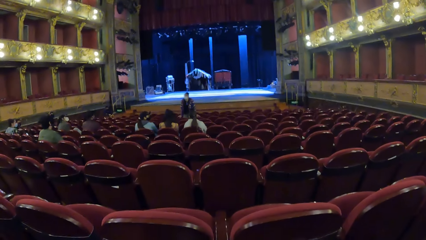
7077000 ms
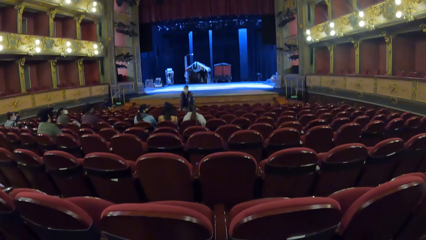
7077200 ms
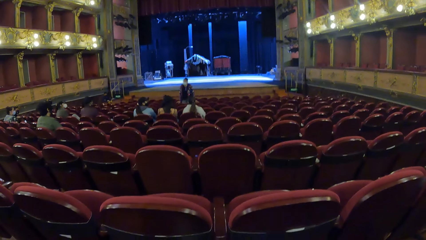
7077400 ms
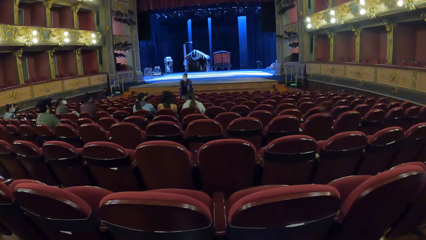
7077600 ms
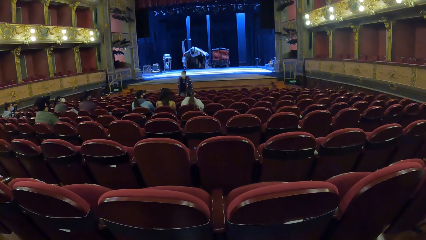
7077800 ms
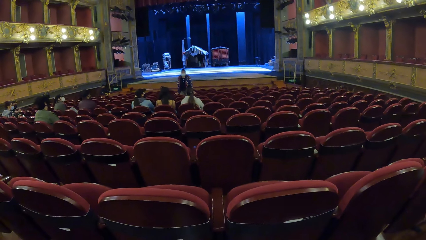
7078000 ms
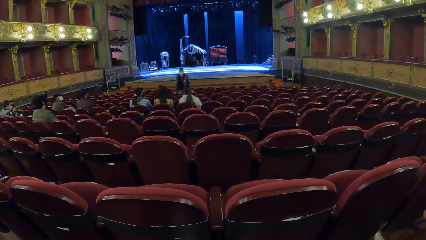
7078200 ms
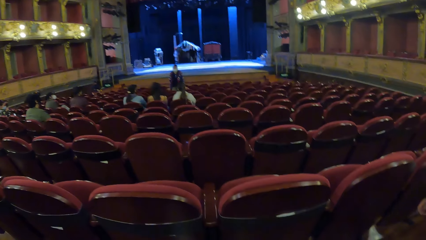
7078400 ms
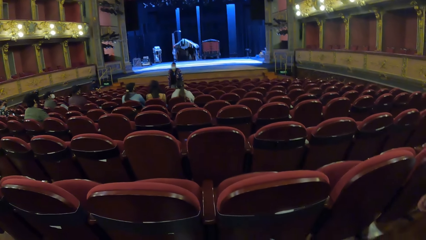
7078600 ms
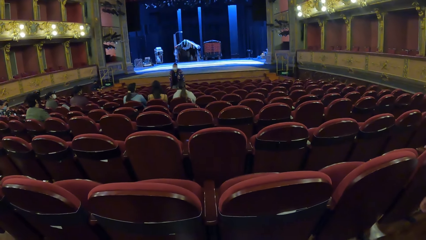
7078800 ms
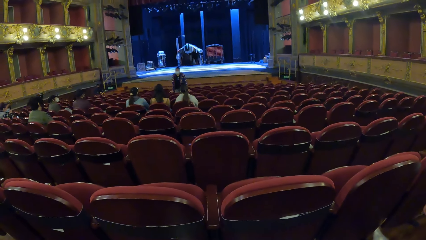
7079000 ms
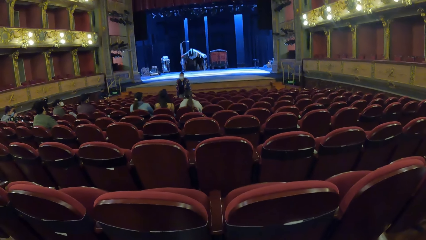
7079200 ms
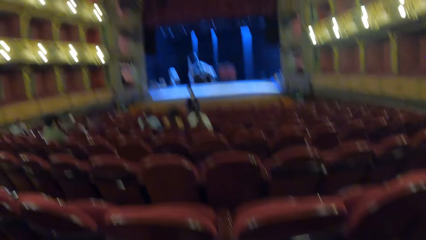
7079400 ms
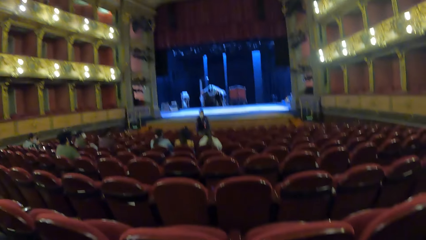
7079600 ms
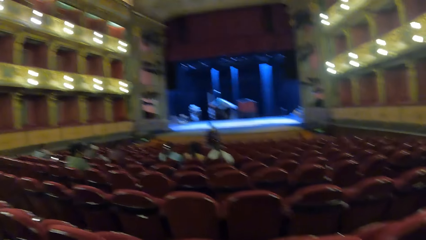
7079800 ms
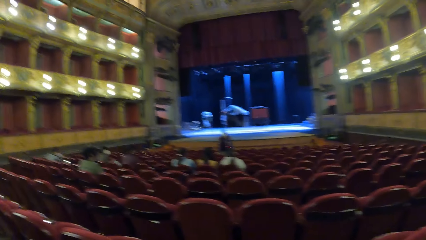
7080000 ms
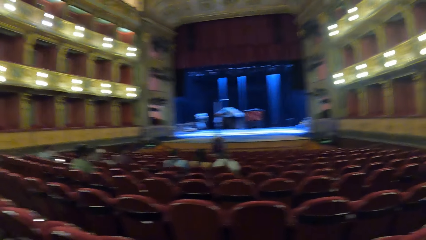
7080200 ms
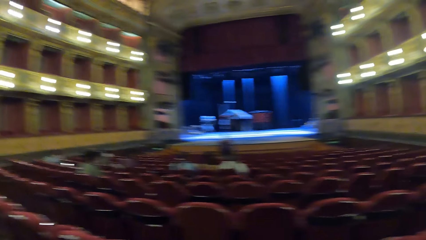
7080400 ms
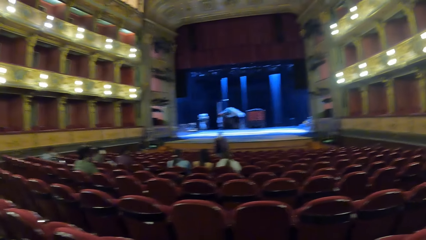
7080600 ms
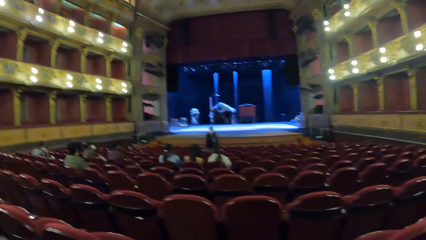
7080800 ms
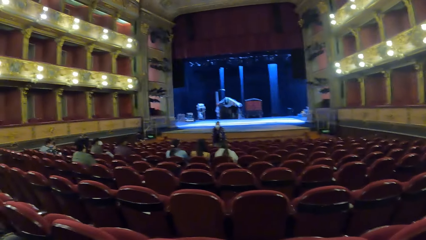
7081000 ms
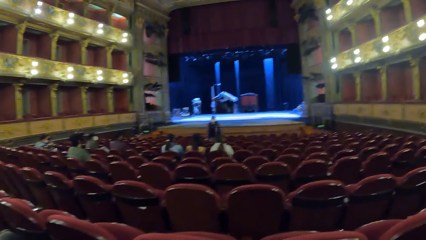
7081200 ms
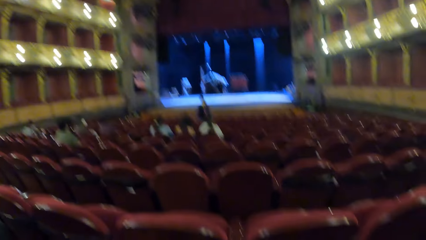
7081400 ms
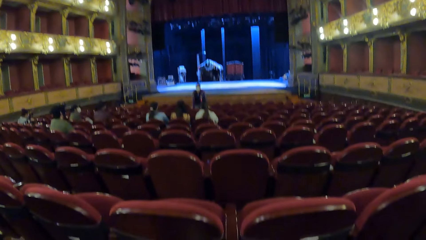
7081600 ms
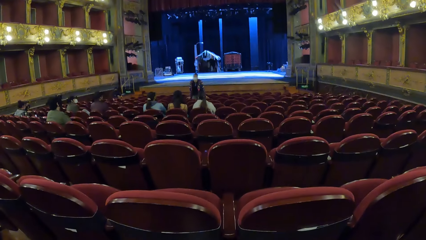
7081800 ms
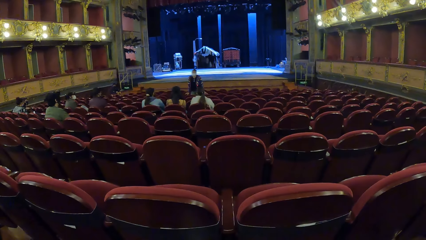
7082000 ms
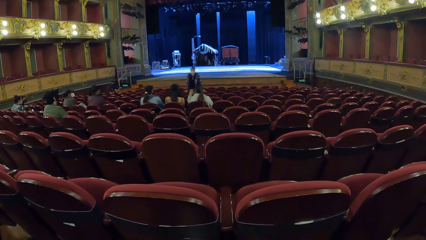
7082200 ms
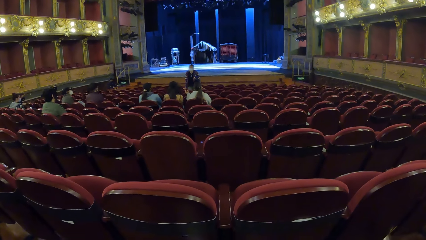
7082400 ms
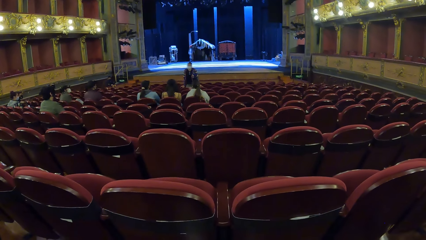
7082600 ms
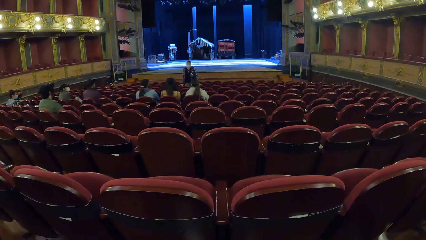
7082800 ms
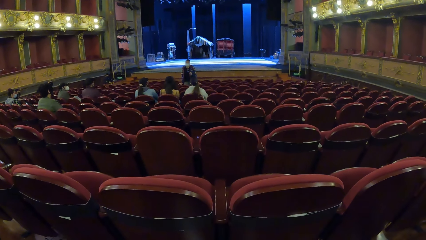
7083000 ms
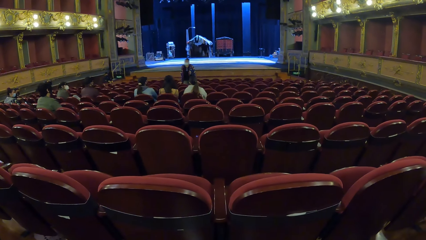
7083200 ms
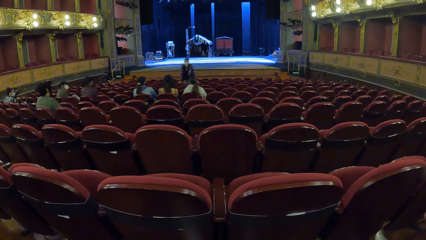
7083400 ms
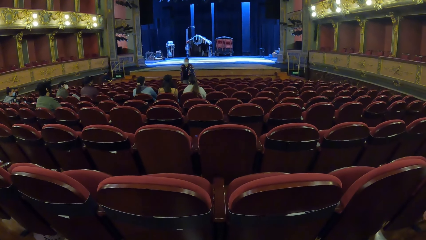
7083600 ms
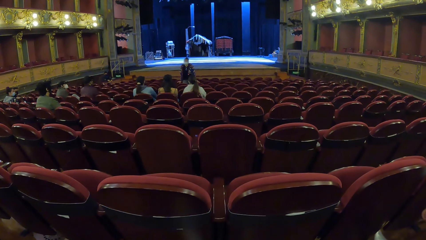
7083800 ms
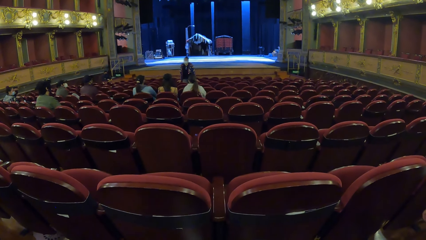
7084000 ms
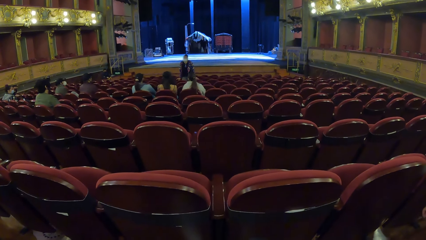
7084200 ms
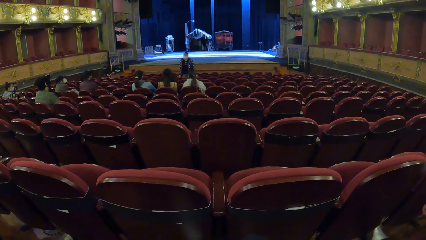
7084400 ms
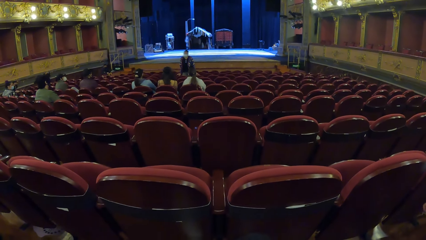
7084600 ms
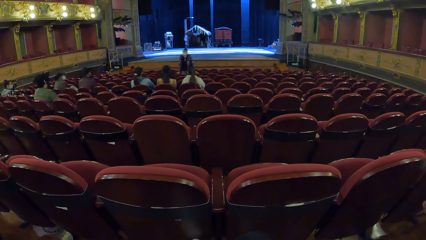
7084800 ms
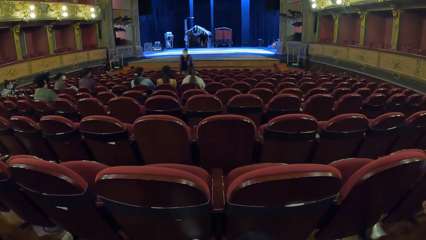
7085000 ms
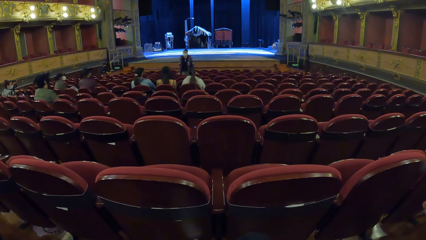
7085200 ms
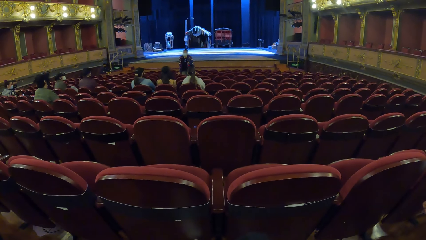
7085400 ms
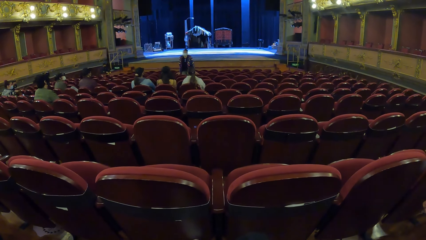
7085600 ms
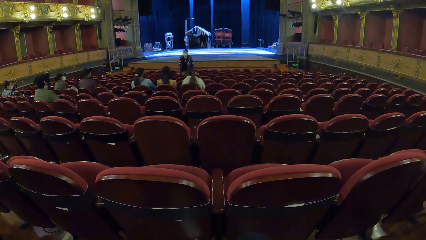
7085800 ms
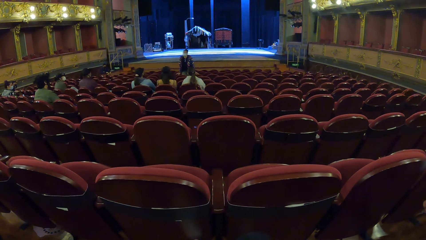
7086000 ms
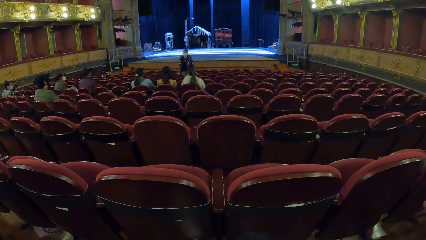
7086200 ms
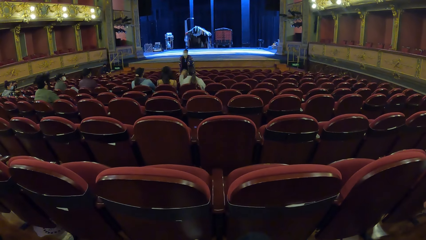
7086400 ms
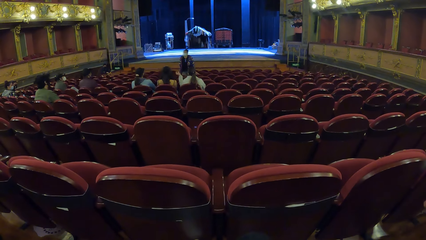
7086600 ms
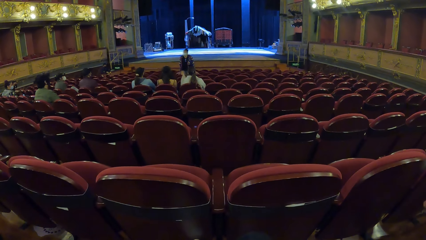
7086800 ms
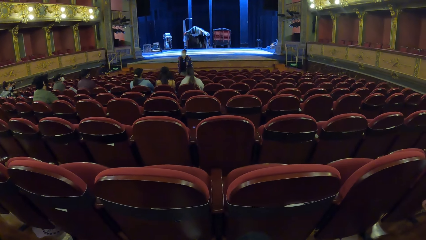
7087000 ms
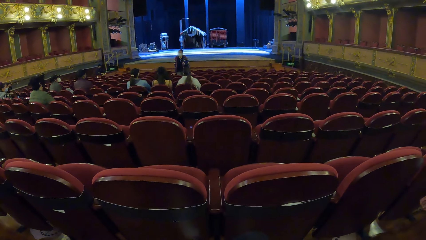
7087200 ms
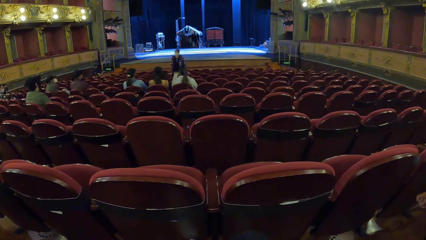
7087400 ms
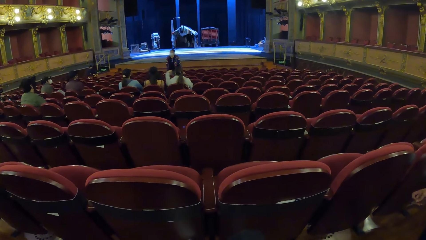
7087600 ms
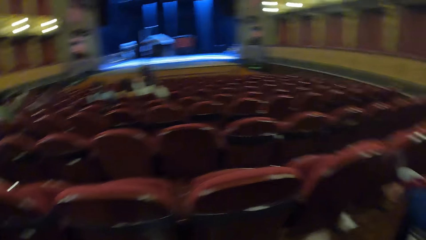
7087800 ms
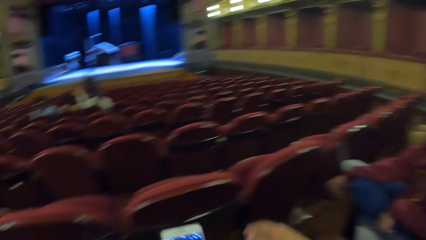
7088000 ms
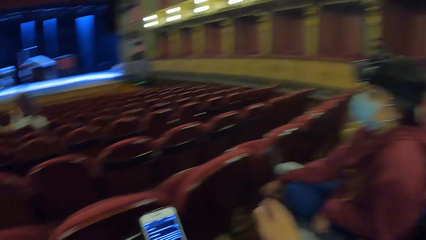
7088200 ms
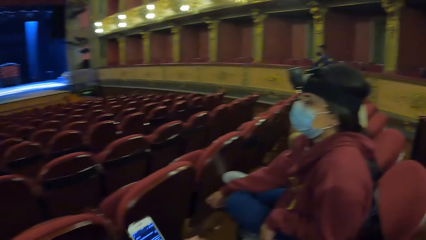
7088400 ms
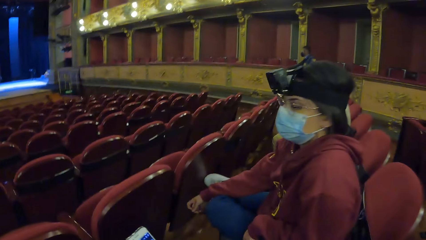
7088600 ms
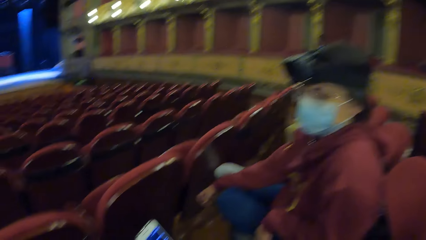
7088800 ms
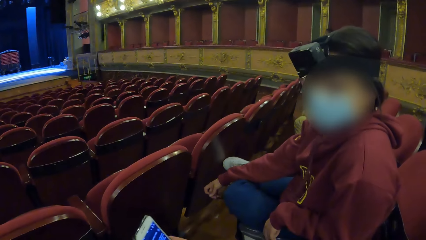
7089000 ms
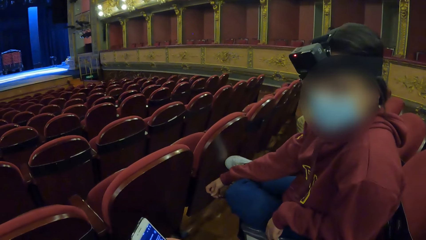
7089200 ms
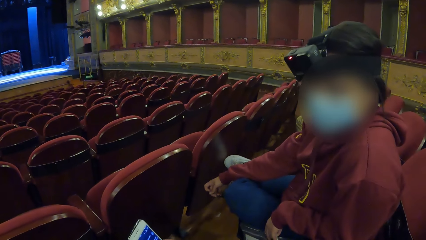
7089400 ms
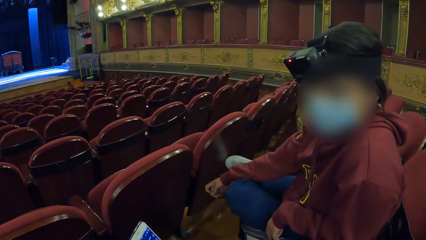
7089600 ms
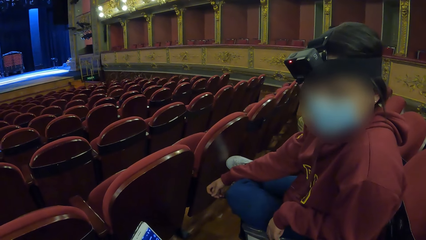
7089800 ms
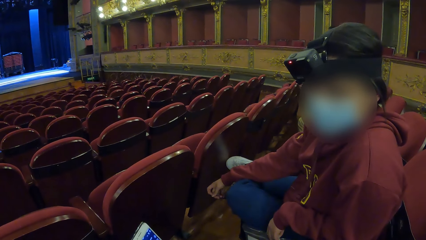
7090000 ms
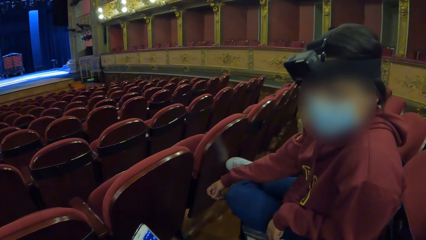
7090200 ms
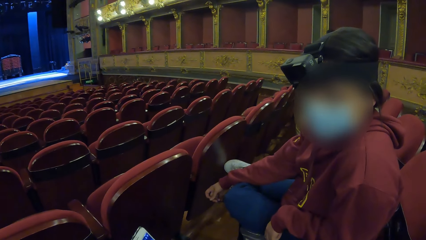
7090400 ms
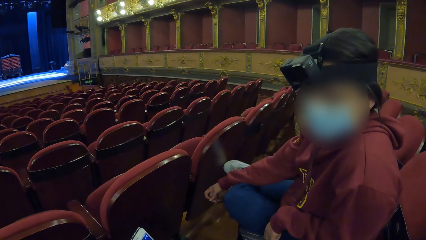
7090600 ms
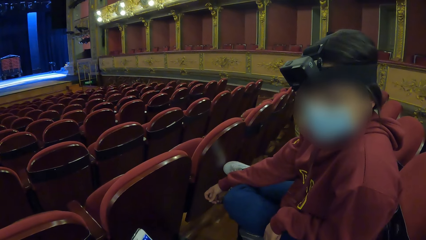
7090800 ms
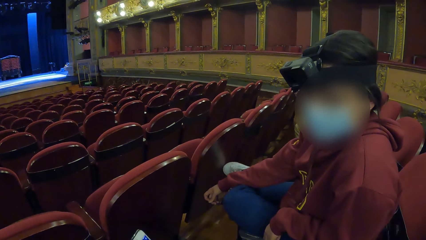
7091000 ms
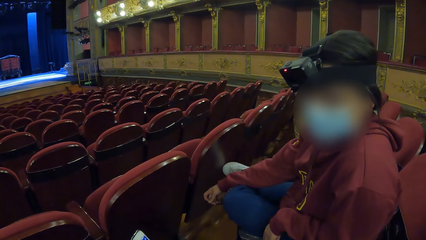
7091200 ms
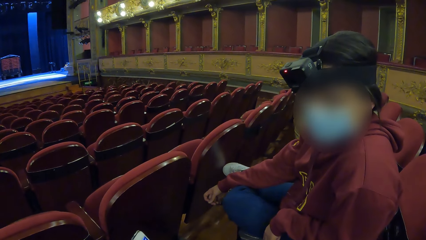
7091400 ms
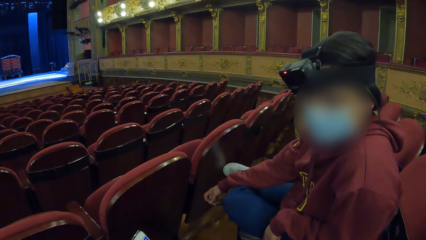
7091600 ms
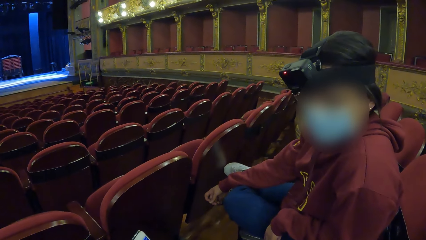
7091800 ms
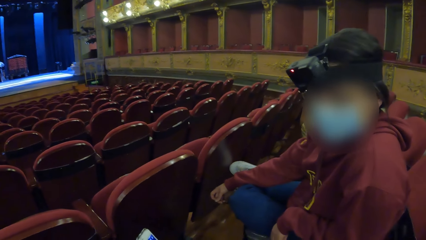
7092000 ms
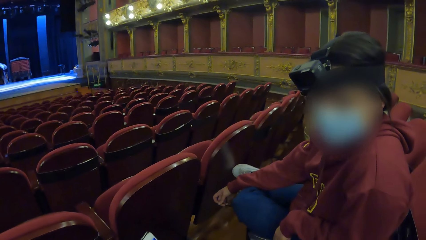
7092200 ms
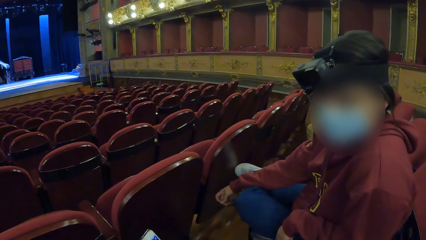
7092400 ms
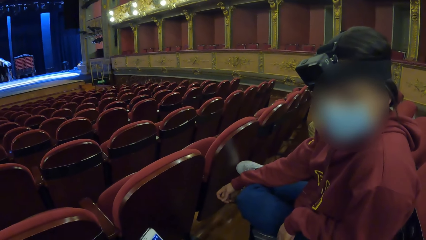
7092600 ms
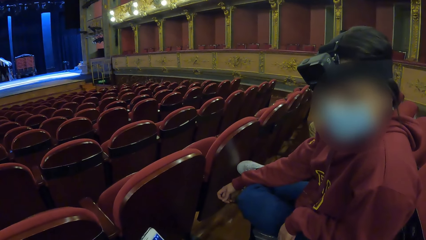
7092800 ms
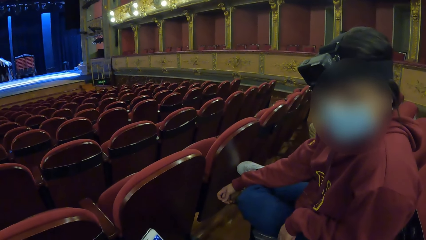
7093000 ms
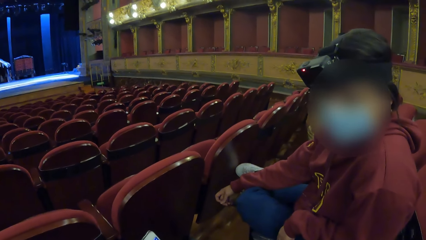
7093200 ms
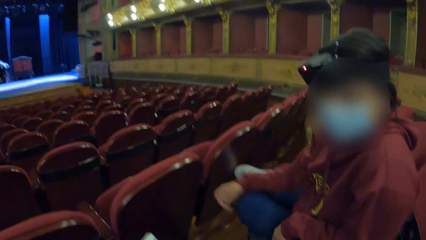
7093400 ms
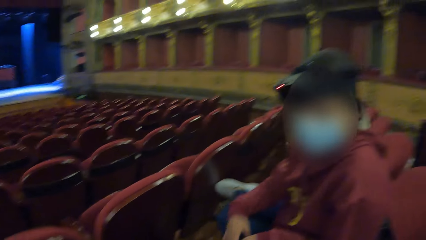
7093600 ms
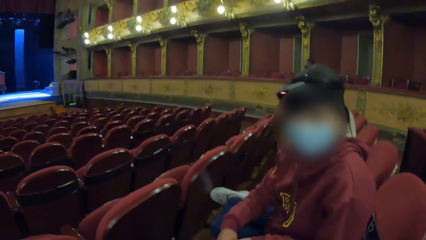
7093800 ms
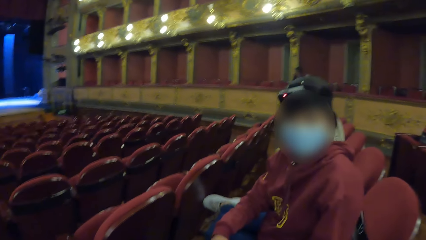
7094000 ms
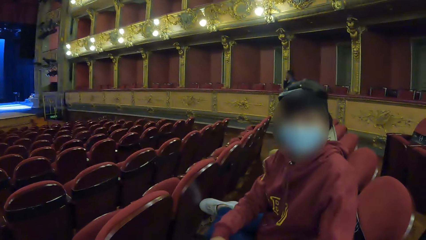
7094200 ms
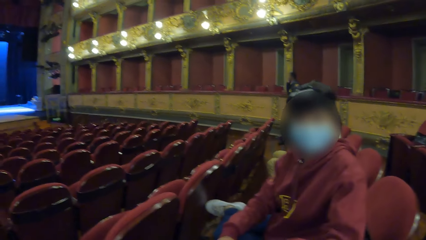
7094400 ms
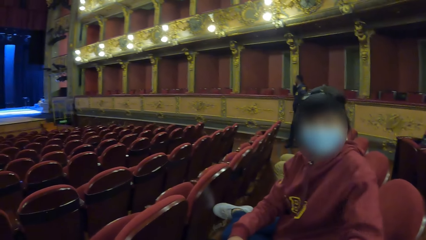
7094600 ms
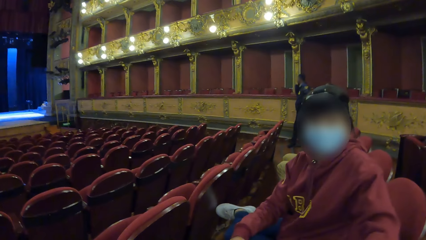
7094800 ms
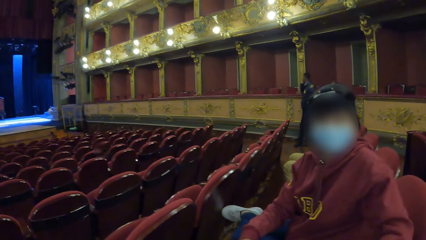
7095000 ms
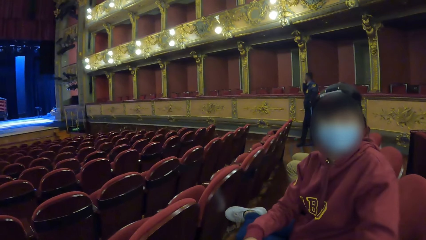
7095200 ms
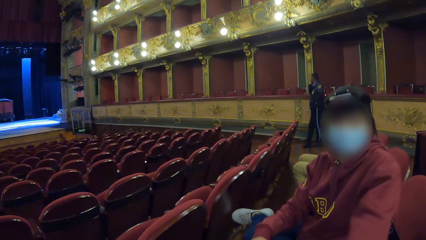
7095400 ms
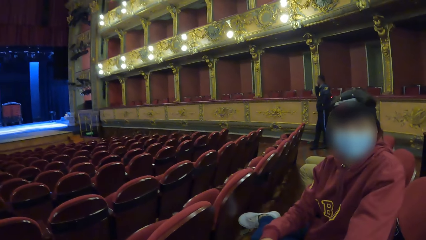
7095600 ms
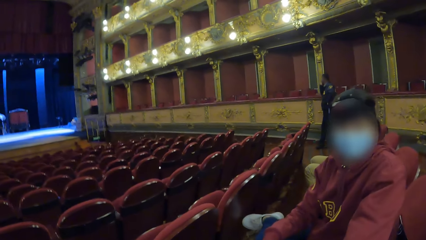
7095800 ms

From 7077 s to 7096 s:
A woman converses with some people in the theatre. The camera wearer moves the hand. They converse with another woman with a phone in both hands. They operate the phone. A person moves the hand.
